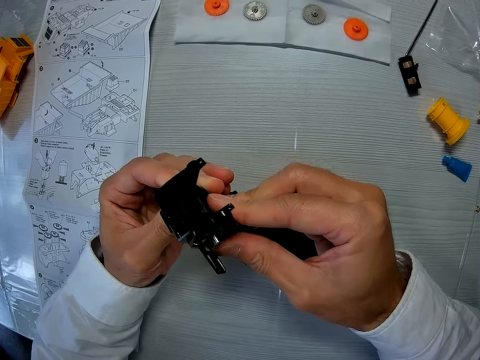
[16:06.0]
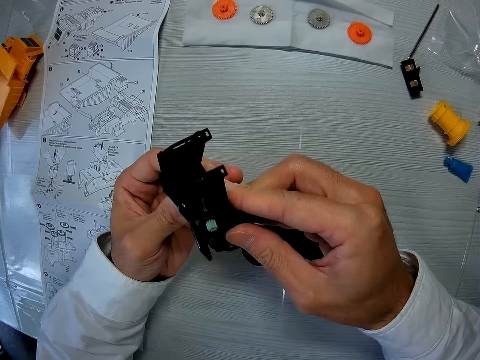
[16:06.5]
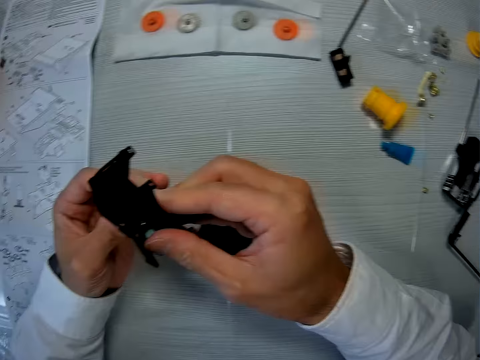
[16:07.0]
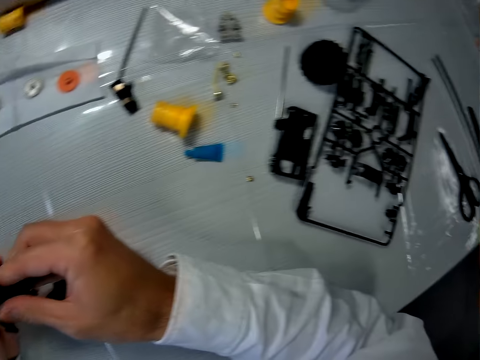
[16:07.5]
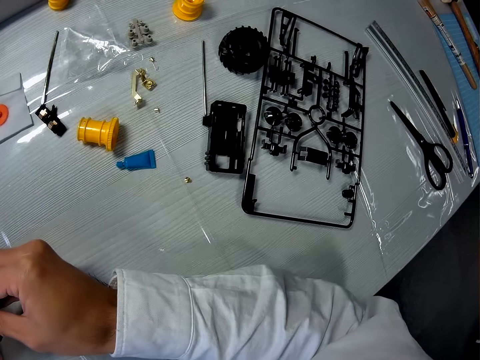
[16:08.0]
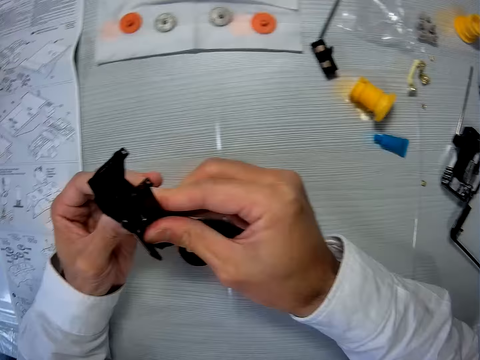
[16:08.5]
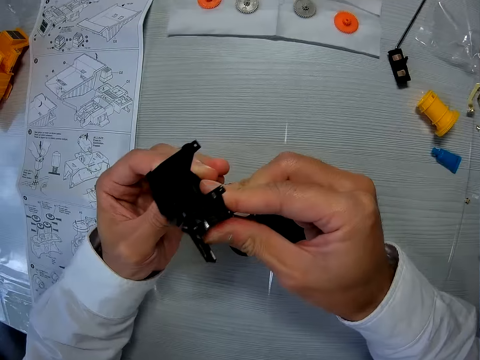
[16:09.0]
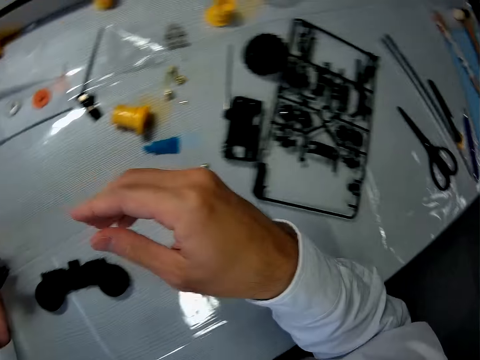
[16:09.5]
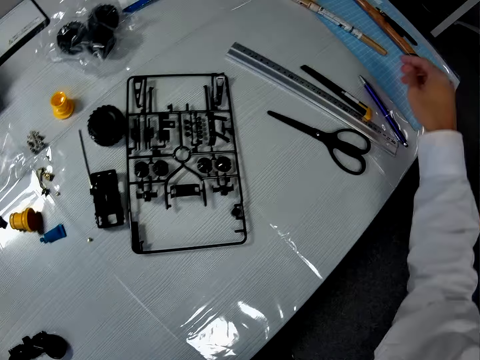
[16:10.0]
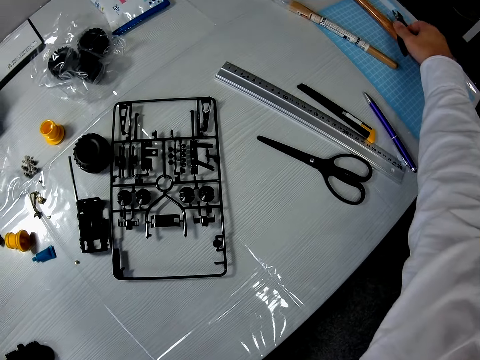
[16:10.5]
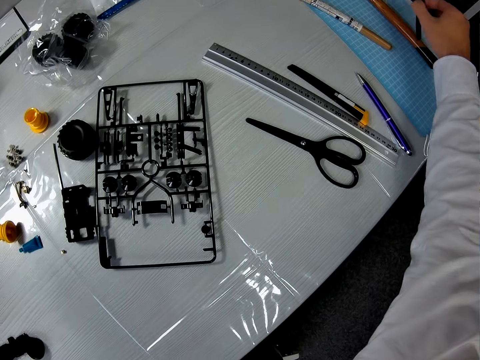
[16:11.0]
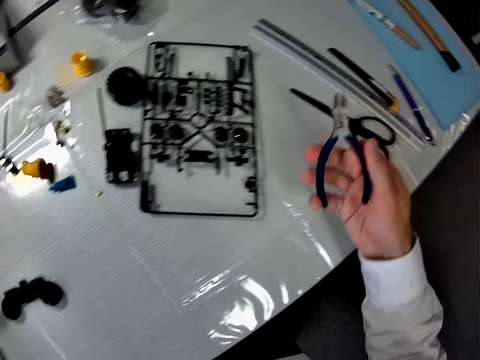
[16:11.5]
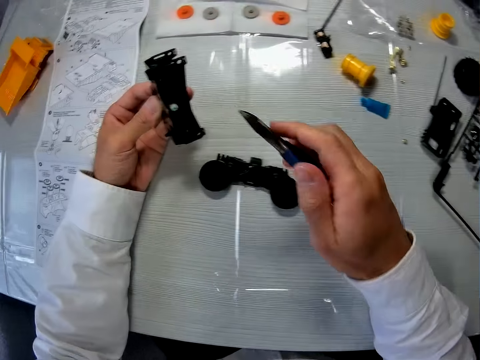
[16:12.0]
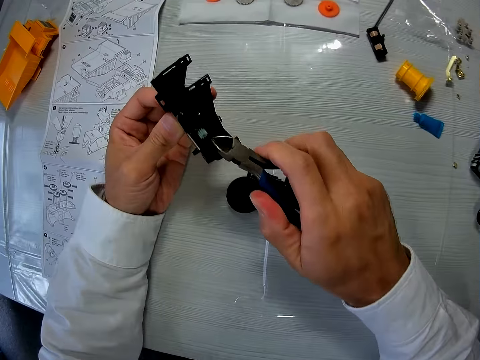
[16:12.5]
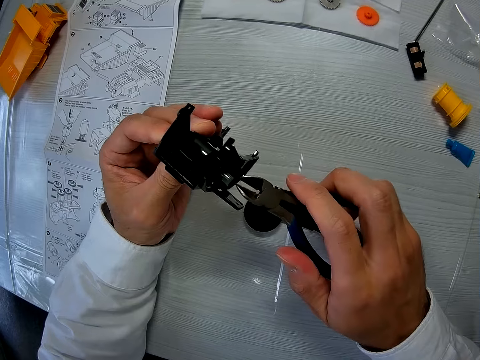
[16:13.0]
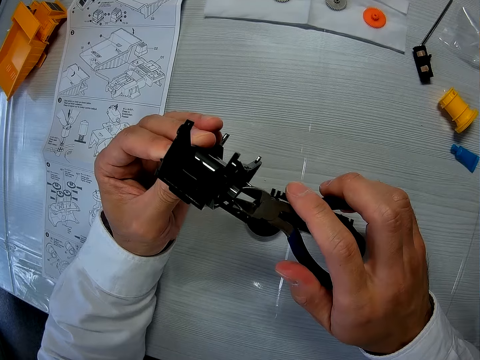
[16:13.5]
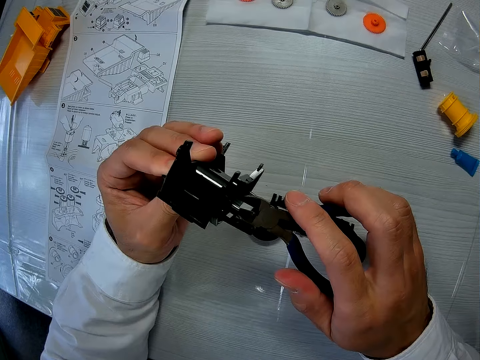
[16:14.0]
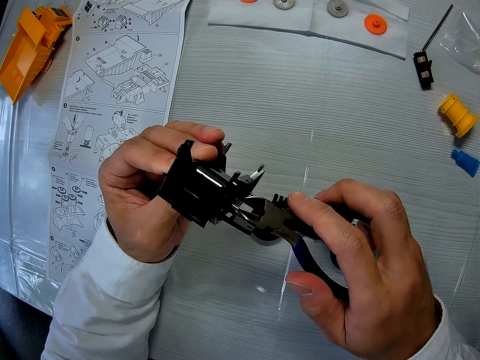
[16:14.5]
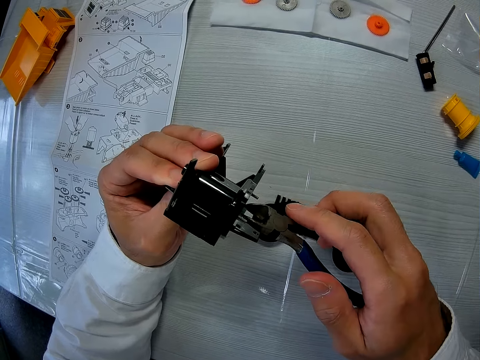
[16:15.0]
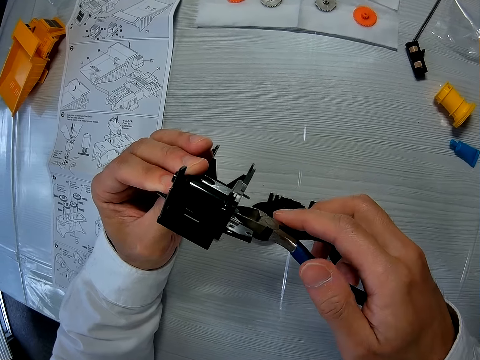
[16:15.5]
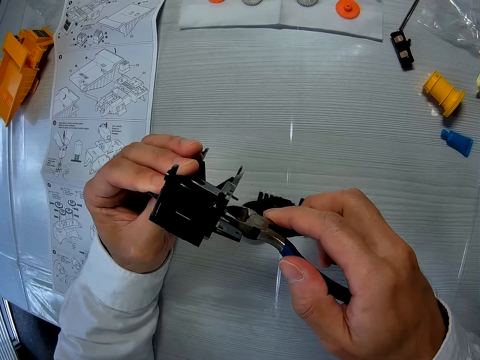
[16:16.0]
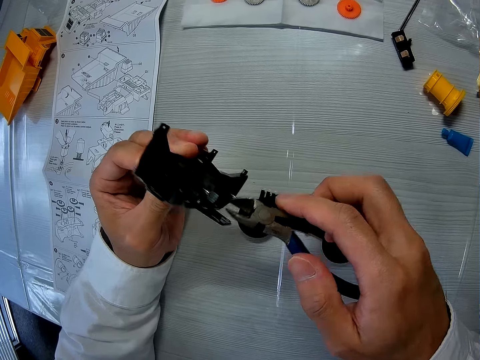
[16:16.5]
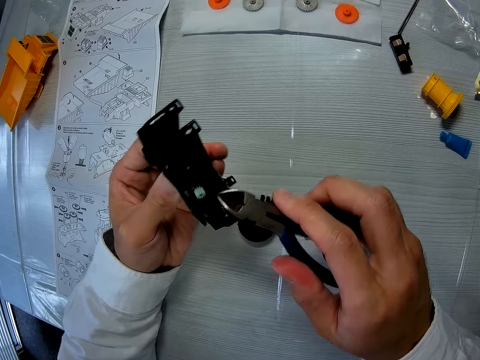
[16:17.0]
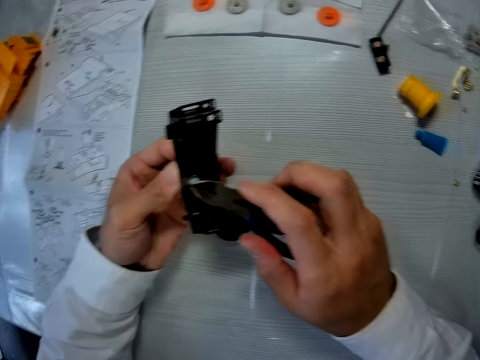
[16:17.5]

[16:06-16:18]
The camera wearer picks a plier from the table. They tighten a screw on the mechanical model or artwork.

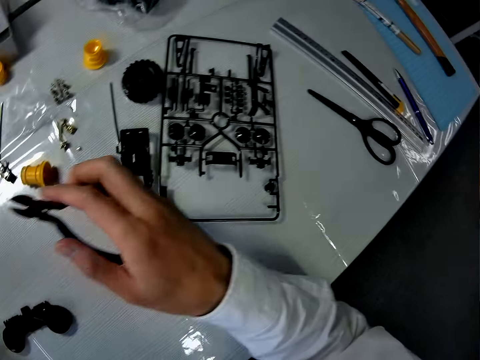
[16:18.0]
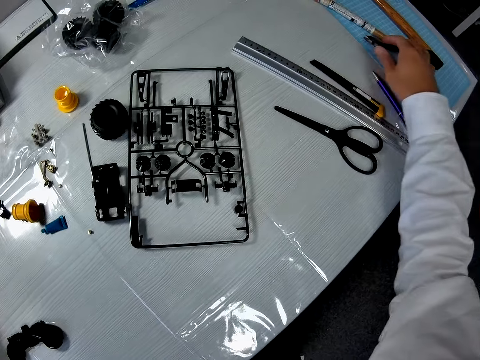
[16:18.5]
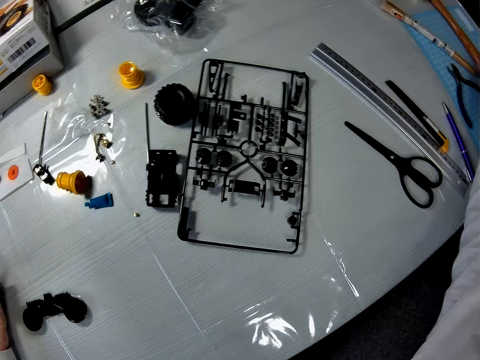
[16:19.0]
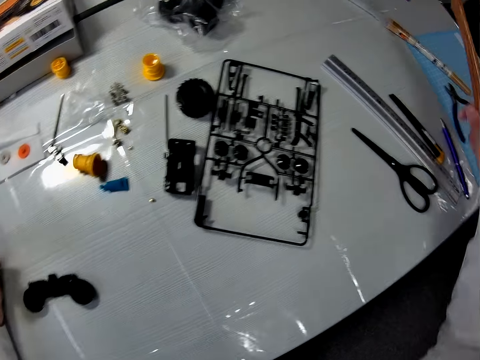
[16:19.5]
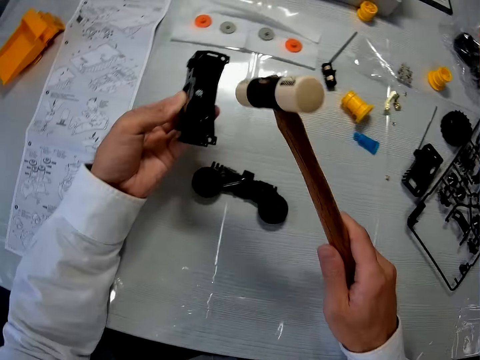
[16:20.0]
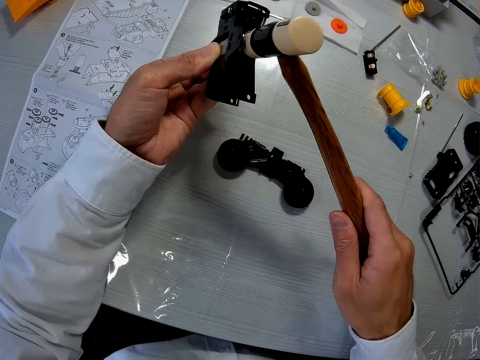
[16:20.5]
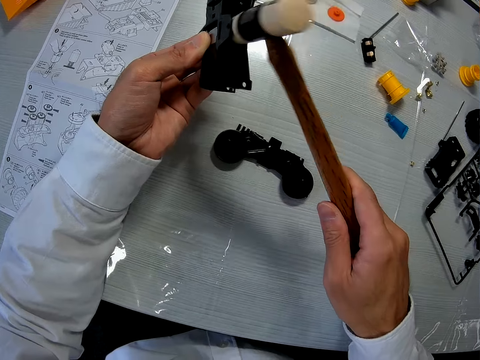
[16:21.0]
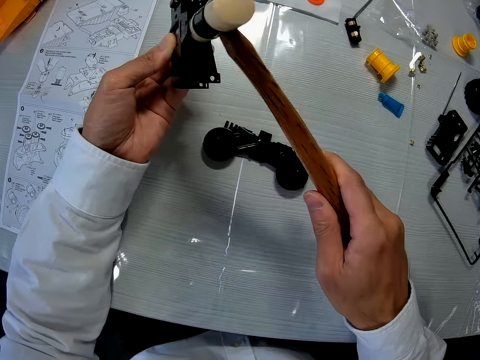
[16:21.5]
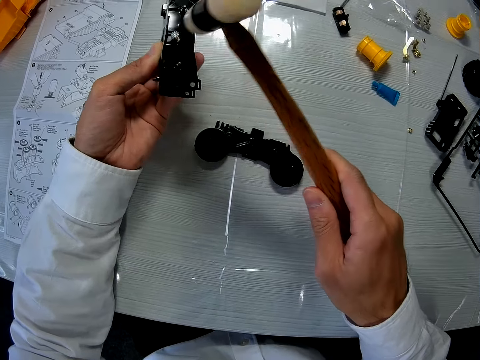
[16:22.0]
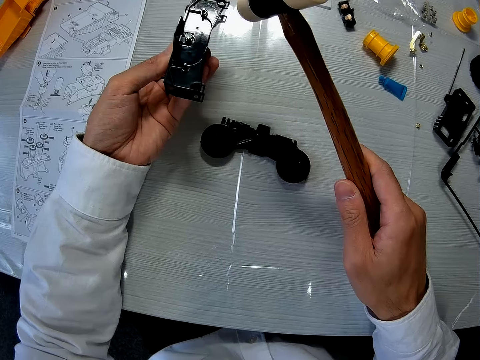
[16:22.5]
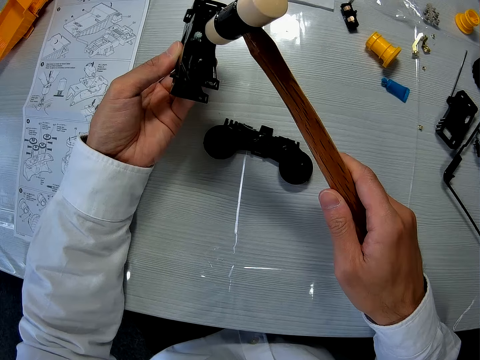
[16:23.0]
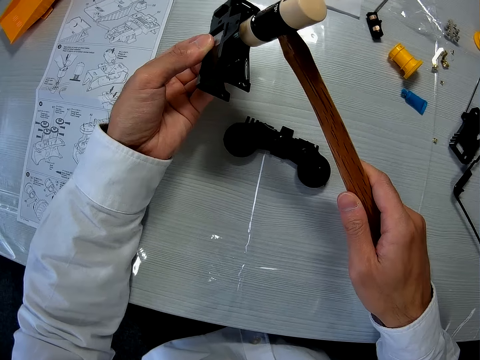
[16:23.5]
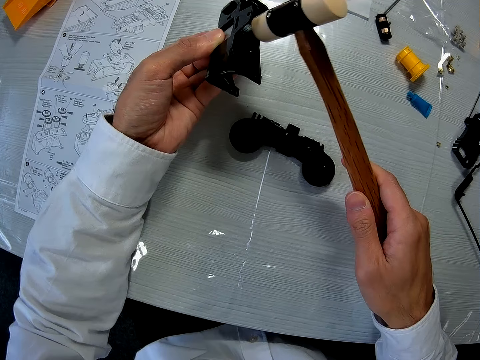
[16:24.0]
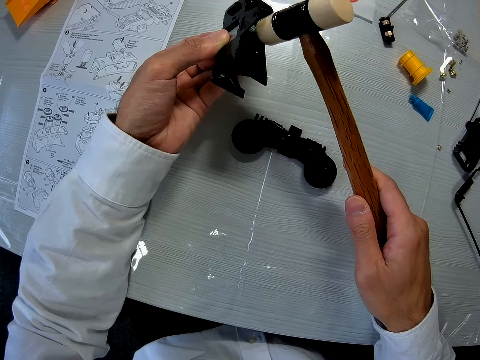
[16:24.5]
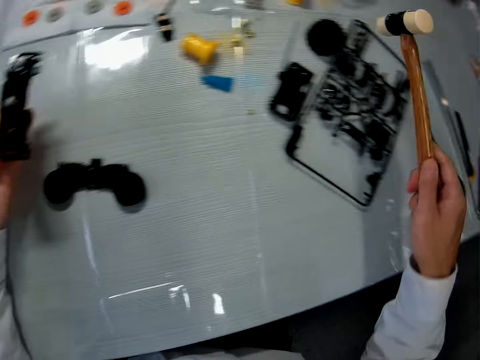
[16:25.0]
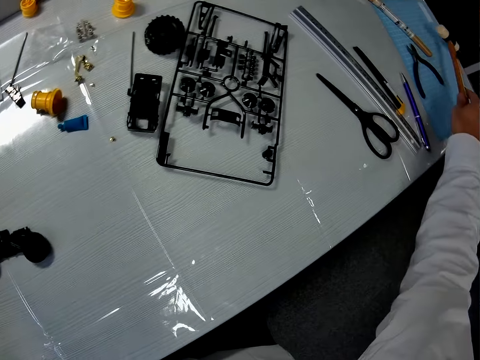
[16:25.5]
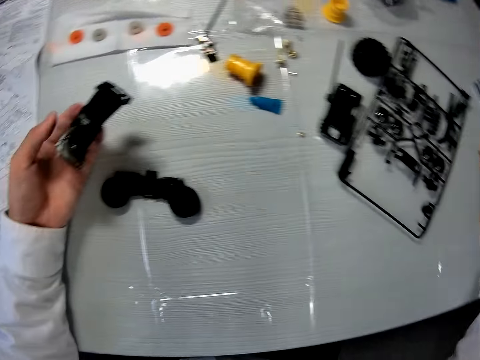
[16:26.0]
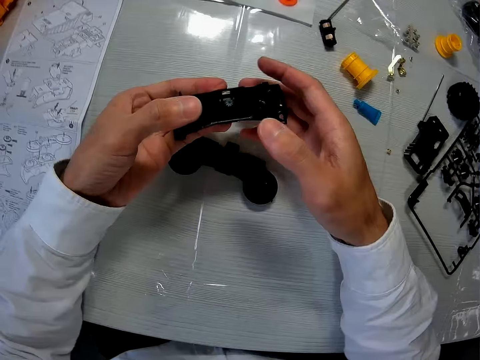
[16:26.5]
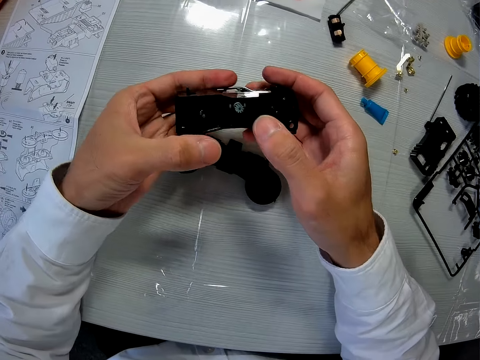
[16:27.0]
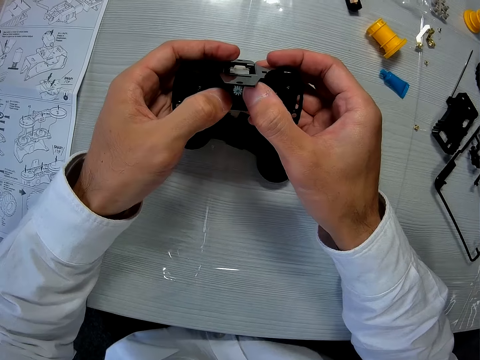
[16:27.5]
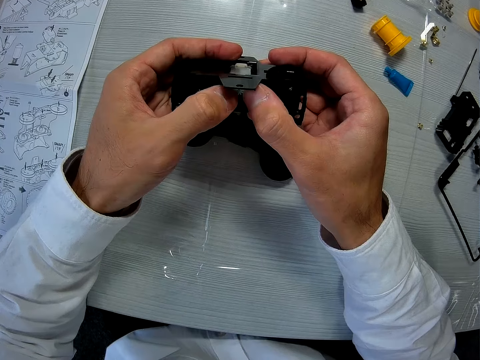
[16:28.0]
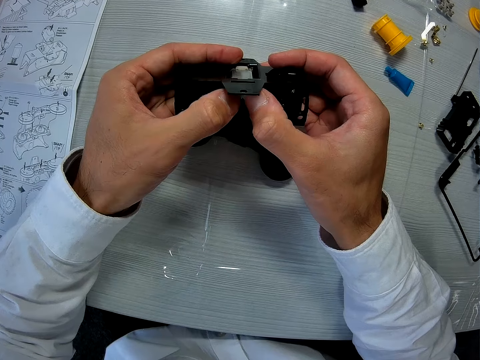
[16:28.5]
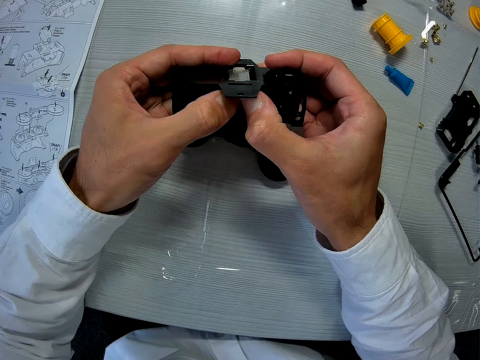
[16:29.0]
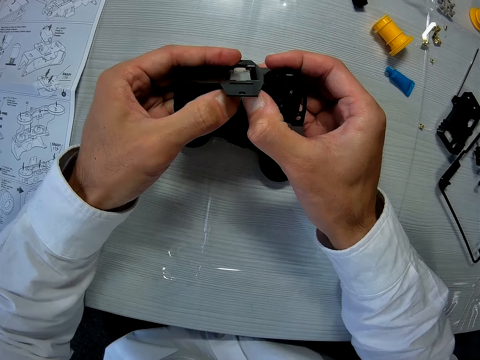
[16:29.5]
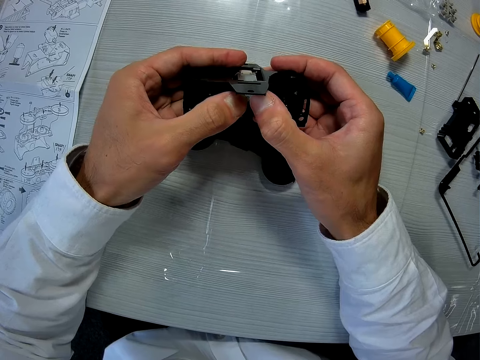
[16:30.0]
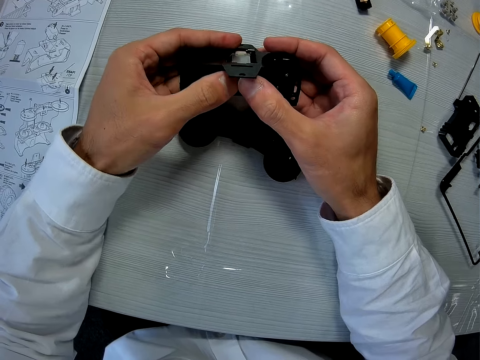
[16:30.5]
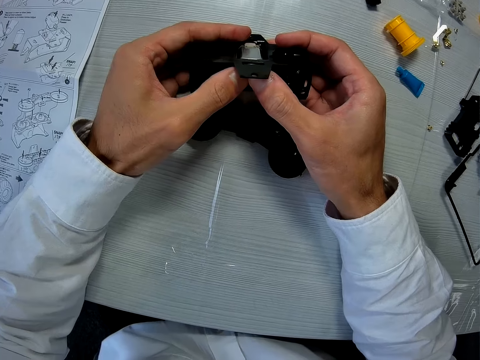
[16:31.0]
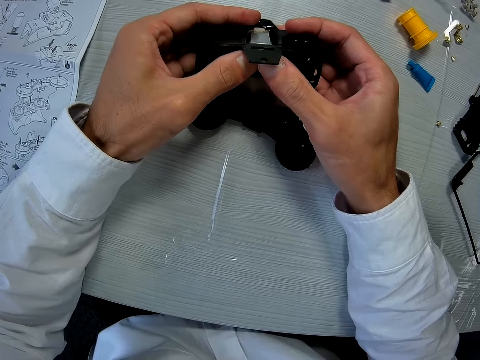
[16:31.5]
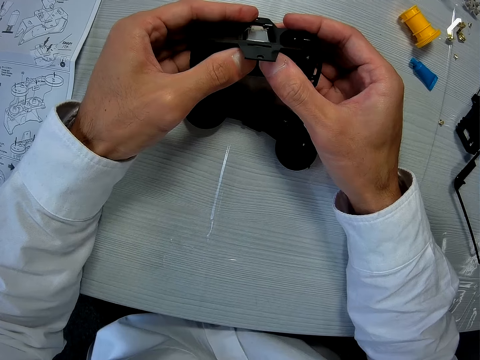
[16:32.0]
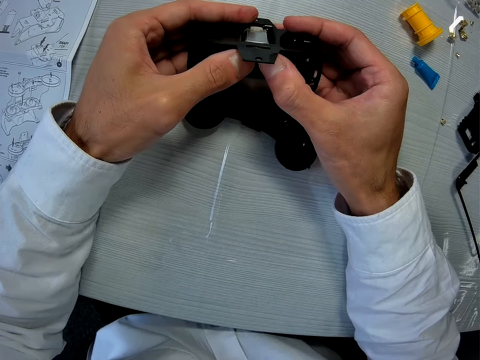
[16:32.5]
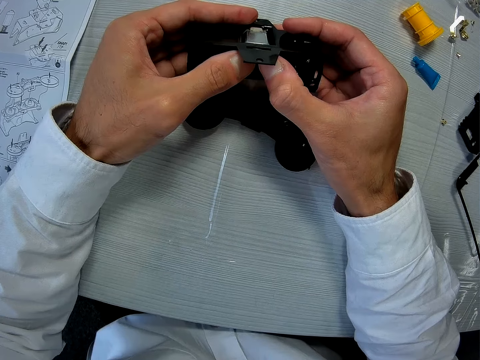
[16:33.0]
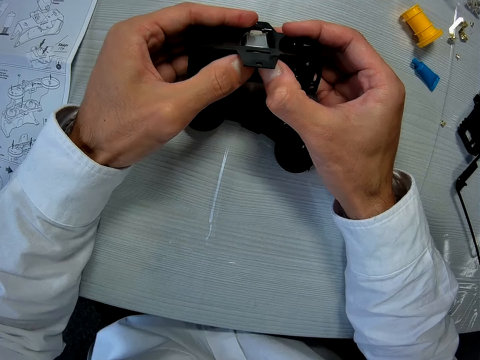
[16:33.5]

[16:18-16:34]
The camera wearer drops the plier on the table. They pick a hammer from the table. They hit the mechanical model with the hammer. They drop the hammer on the table. They adjust the mechanical model. They press the artwork.
